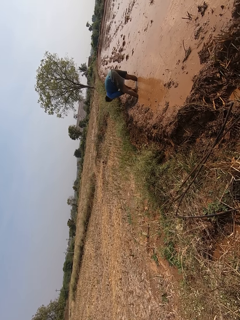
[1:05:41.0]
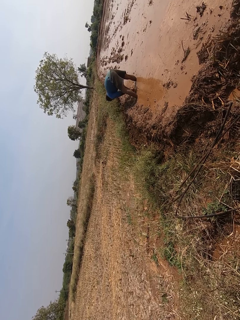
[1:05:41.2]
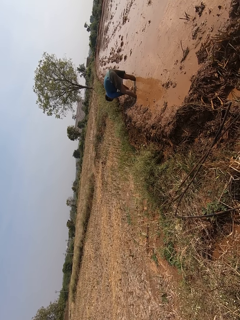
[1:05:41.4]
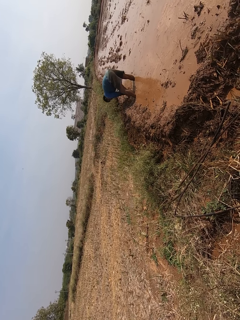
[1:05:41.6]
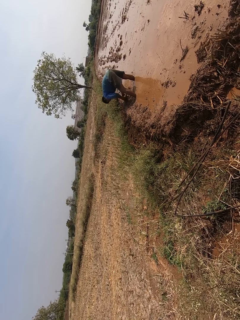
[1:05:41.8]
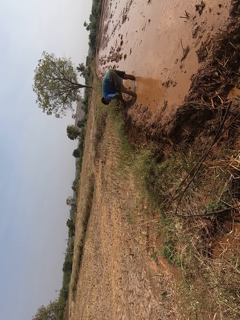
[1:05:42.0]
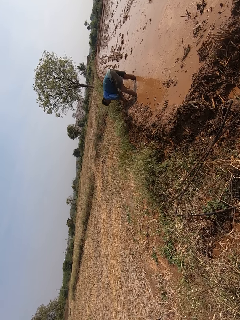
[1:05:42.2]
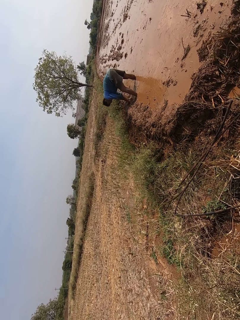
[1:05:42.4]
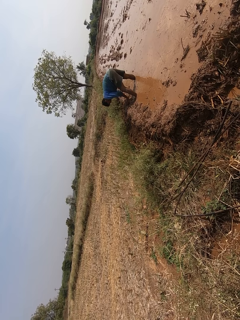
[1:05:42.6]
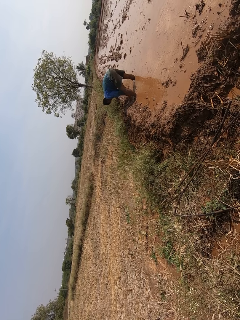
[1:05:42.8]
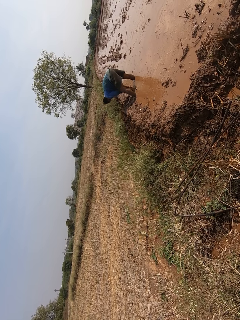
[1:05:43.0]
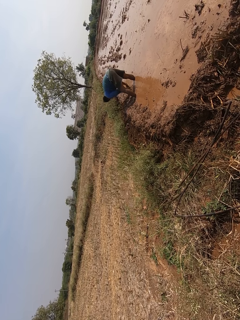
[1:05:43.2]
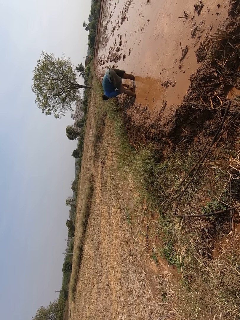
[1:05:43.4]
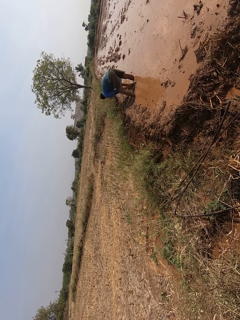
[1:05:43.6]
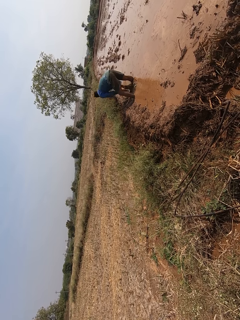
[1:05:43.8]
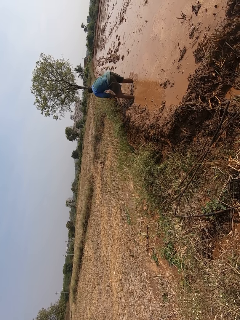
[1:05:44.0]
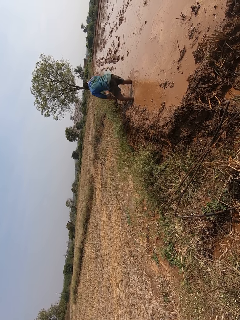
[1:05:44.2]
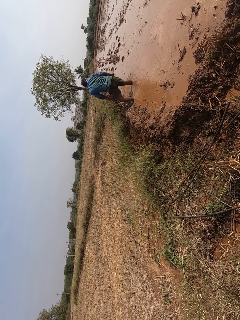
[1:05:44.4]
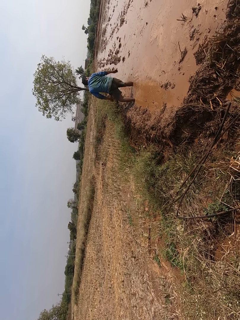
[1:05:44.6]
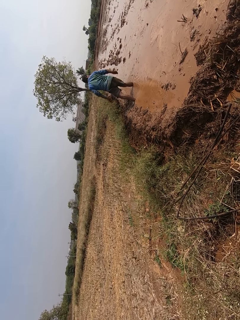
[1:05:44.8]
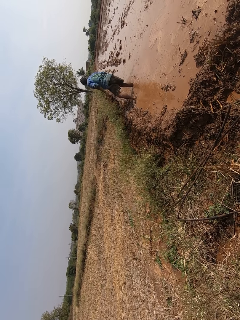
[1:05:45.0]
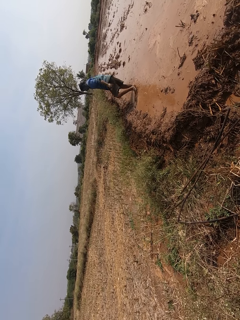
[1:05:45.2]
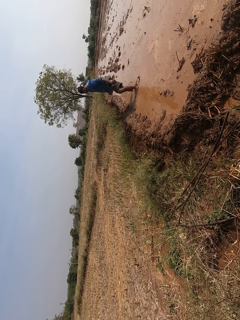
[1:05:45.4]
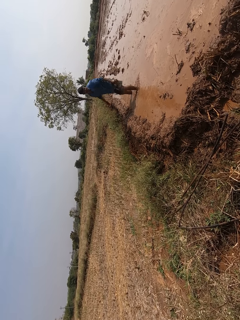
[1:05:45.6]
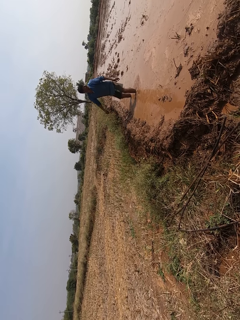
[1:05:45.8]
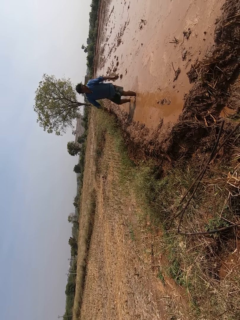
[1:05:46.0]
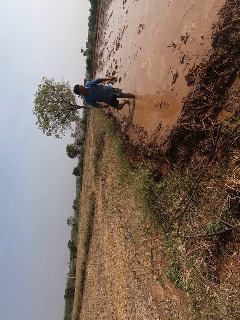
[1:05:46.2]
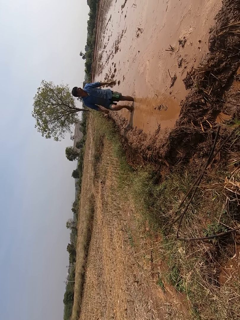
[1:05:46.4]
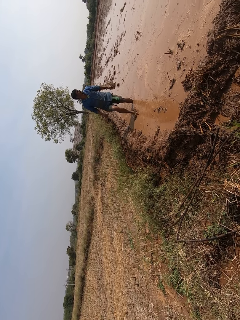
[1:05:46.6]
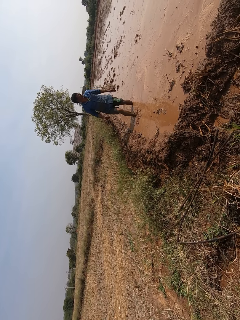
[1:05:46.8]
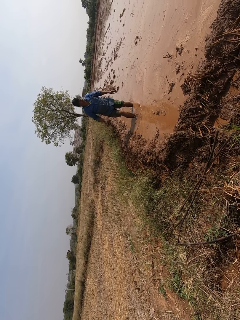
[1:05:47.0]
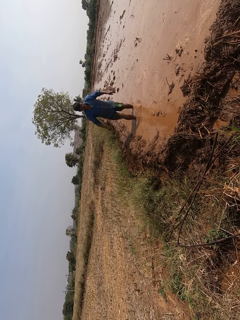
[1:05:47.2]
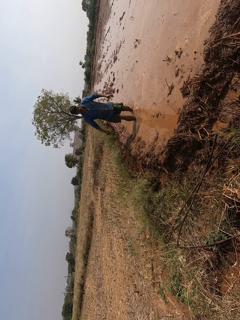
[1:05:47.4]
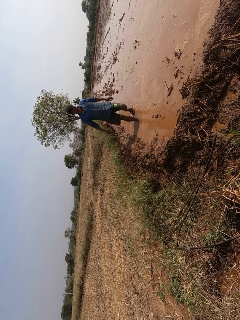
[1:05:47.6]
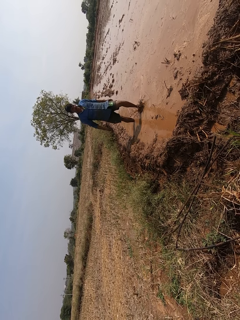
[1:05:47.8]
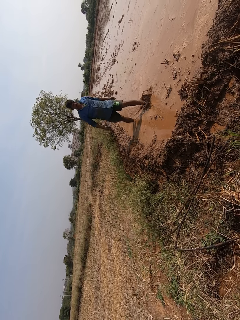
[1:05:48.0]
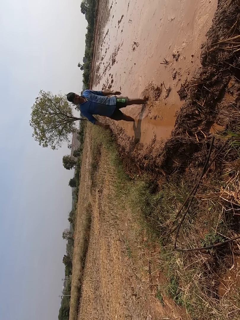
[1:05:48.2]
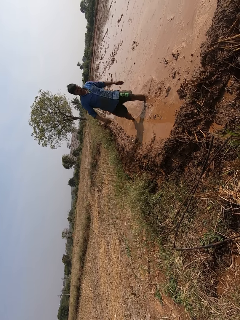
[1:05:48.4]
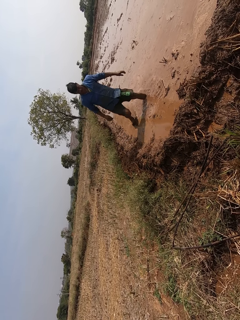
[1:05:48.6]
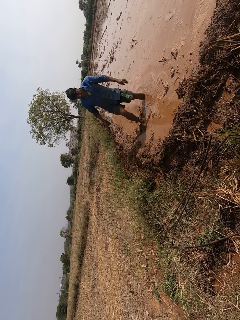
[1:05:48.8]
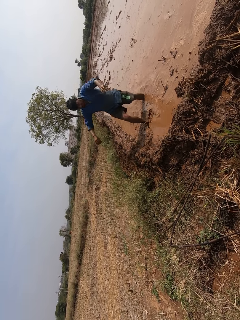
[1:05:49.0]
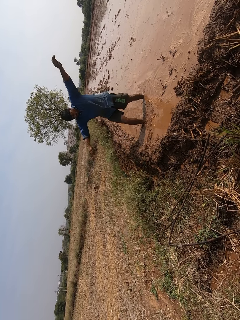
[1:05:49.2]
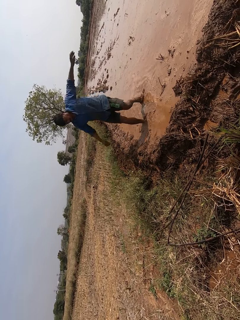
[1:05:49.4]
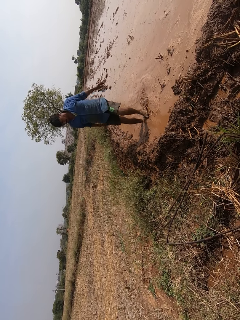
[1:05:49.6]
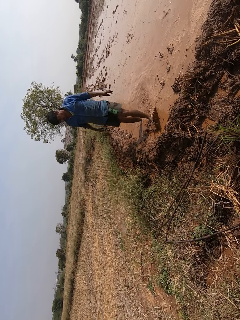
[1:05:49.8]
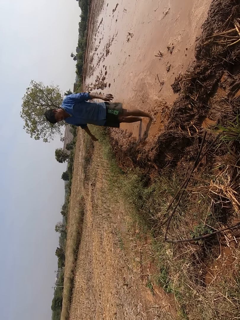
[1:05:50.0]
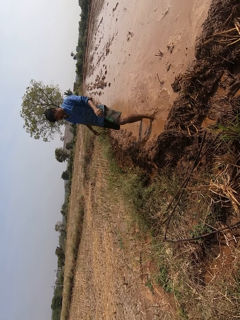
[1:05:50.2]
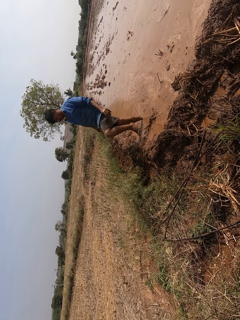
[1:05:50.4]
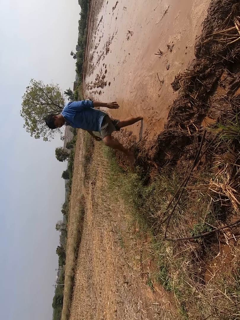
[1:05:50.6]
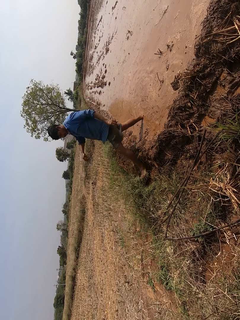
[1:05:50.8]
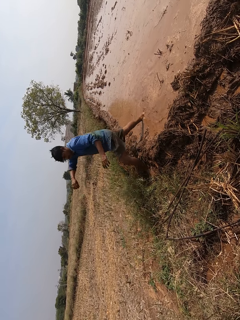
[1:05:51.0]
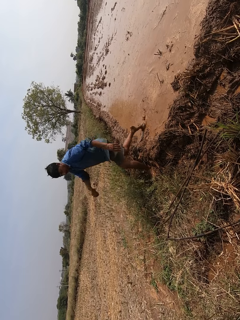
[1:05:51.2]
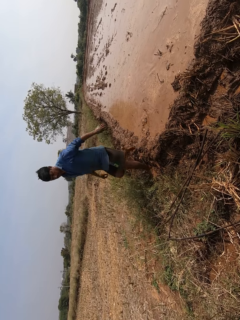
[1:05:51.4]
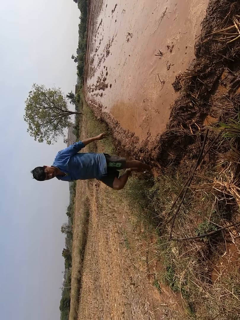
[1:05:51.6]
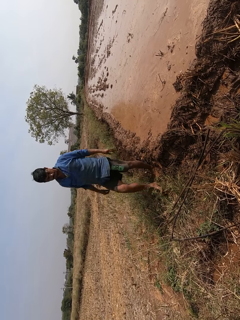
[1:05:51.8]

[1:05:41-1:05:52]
A man rinses his hands in the field's stagnant water. The man walks back.

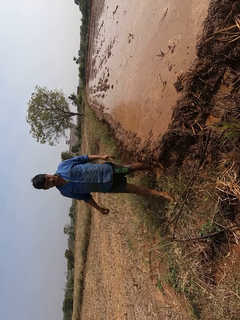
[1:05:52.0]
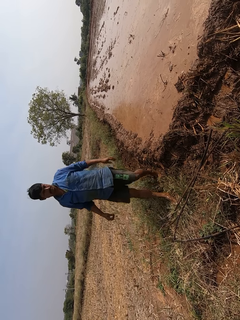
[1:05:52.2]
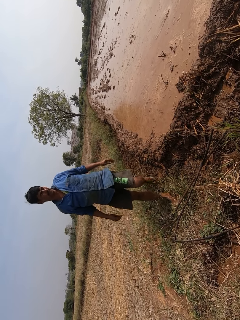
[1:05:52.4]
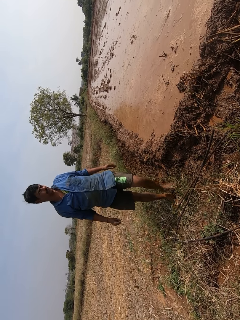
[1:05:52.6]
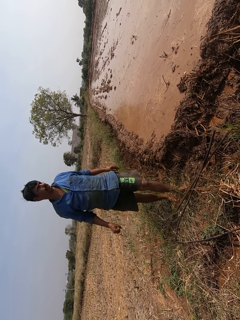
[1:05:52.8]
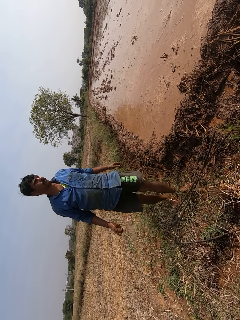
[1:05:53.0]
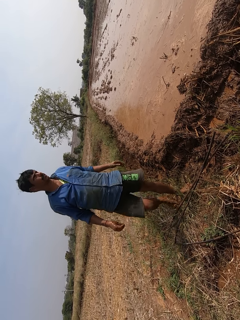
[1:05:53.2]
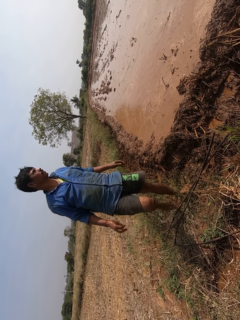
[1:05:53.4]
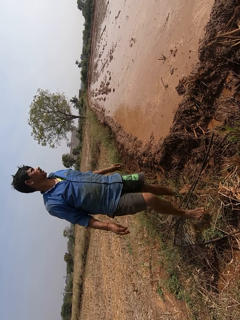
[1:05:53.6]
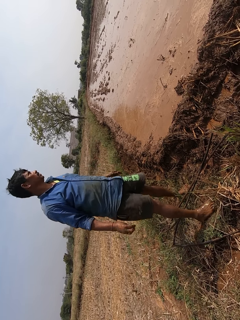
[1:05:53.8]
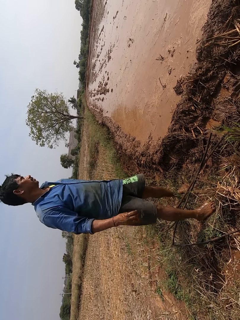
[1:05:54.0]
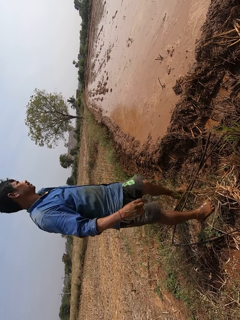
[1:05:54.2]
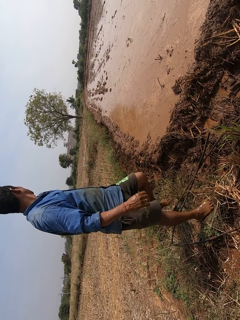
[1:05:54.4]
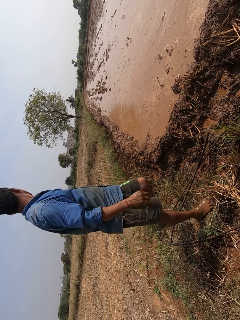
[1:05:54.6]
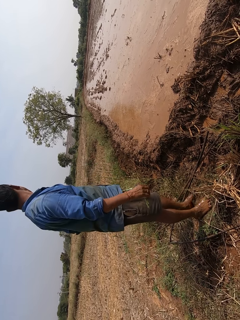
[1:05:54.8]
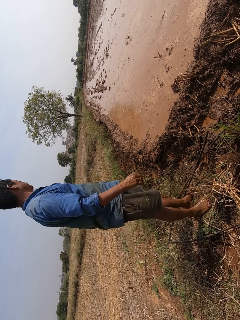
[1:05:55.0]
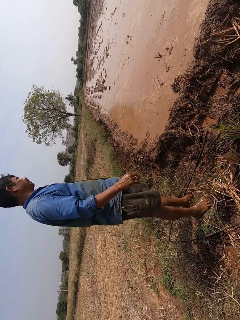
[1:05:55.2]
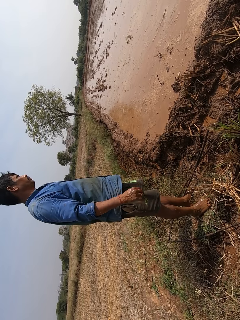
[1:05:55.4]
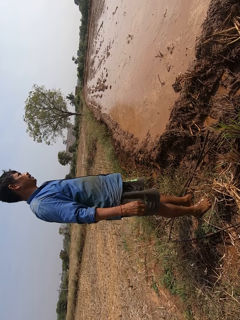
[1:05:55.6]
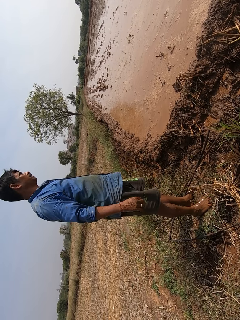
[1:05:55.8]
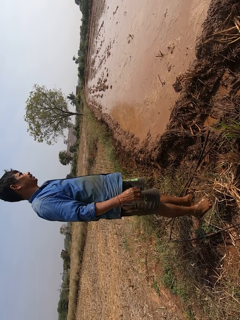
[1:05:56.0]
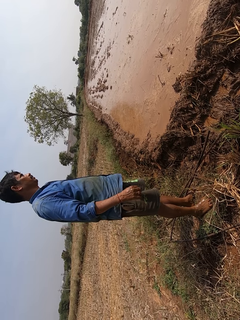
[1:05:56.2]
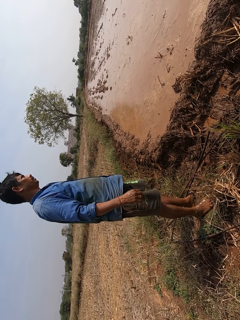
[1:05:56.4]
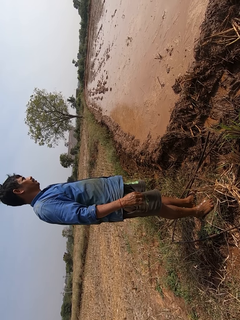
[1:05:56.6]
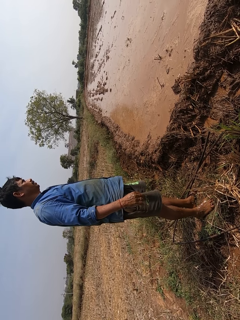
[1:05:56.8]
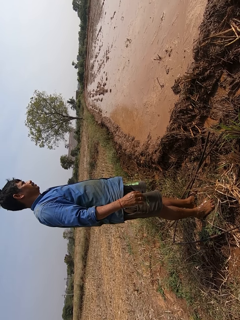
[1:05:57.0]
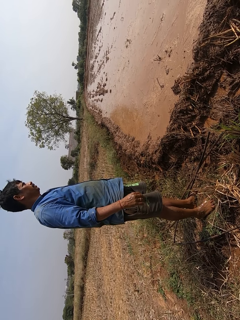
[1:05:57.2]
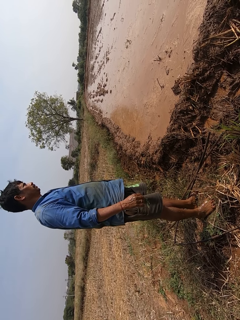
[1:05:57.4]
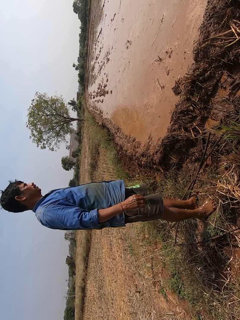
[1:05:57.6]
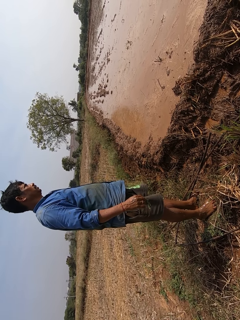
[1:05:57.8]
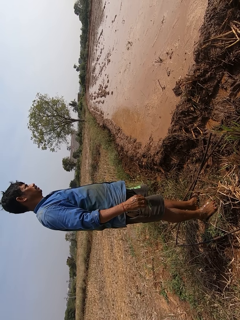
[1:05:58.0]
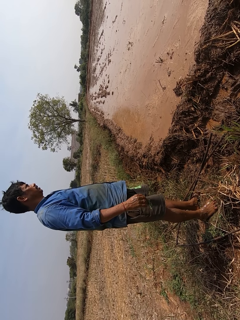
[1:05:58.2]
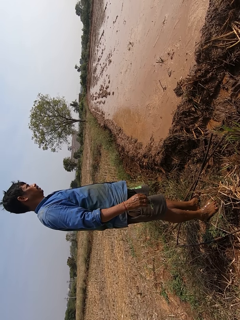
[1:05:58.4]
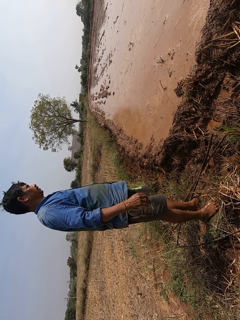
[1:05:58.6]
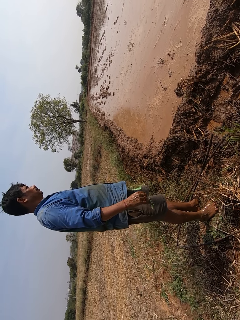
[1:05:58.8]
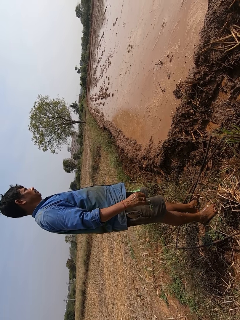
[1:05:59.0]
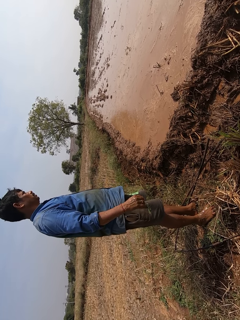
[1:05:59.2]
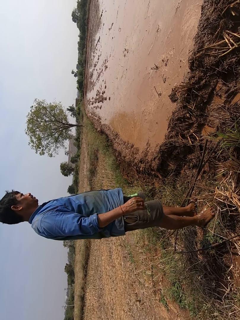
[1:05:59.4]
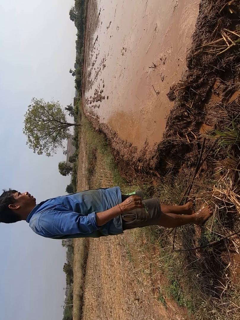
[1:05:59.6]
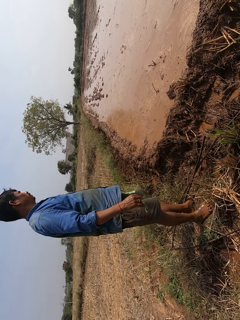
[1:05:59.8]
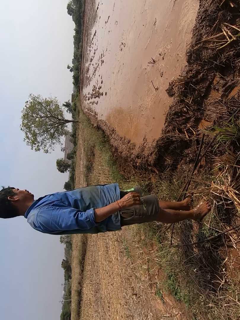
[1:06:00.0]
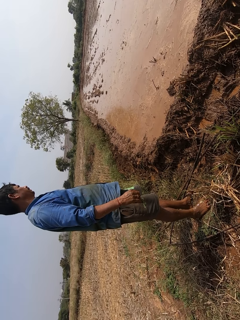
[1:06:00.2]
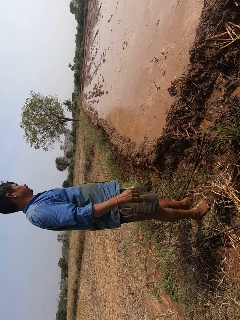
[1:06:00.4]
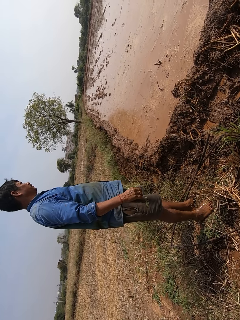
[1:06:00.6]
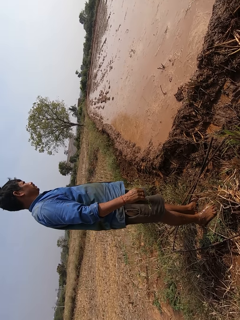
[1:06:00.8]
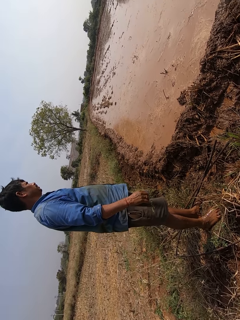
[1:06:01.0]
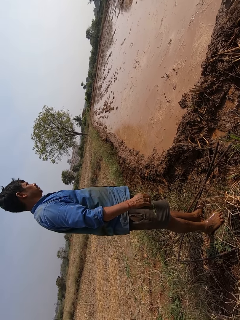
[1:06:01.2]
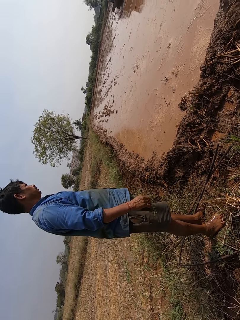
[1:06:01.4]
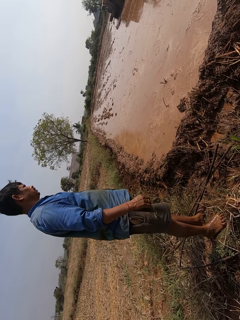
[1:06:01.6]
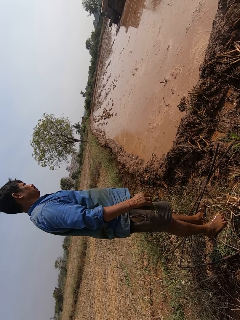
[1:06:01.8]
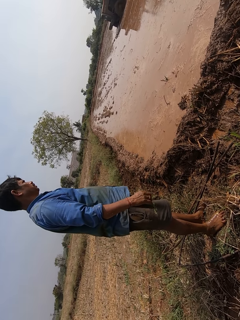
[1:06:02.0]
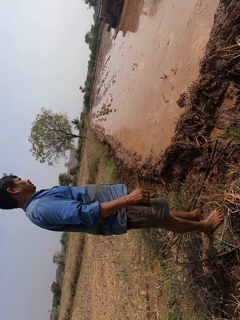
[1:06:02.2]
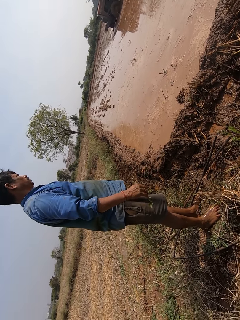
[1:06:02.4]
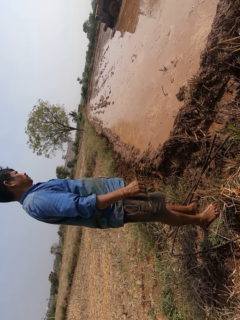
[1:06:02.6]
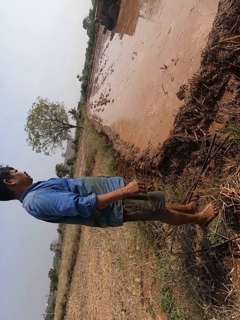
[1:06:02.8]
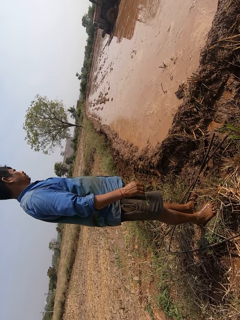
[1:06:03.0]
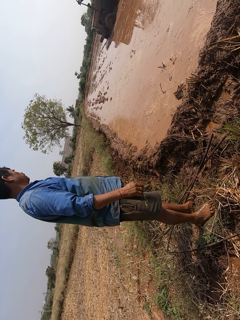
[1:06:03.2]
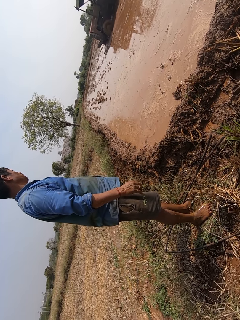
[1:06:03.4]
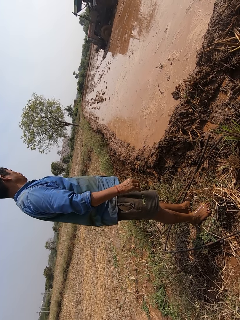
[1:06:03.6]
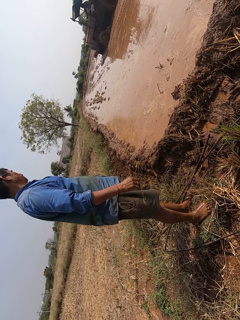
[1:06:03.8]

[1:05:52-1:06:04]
A man stands in front of the camera wearer. The man converses with a person. The person ploughs a field with a ploughing tractor.
